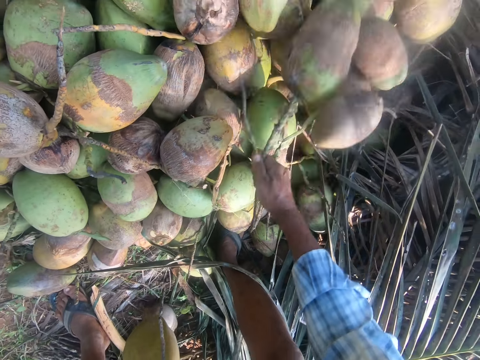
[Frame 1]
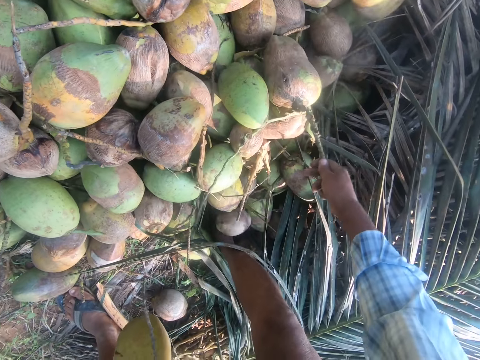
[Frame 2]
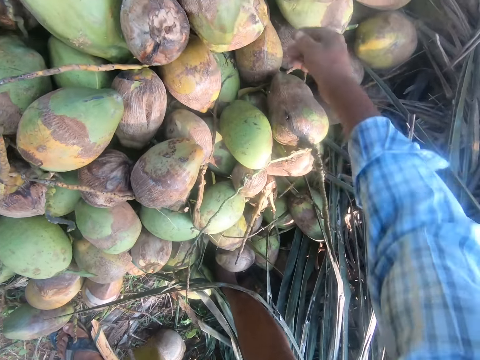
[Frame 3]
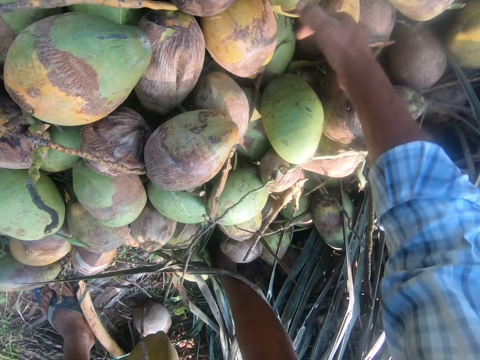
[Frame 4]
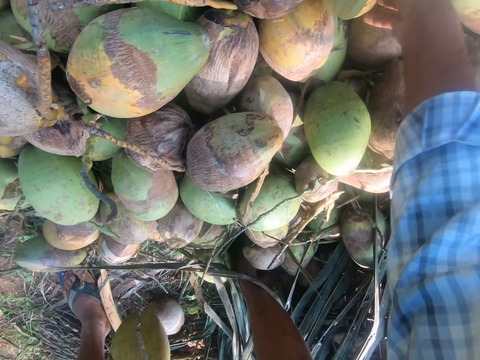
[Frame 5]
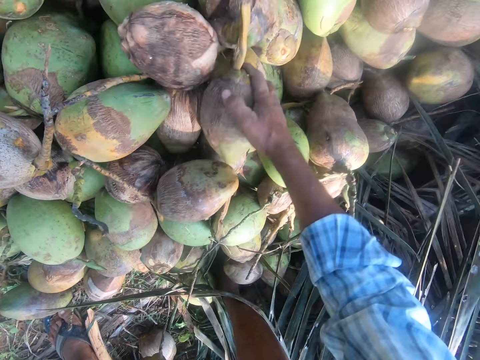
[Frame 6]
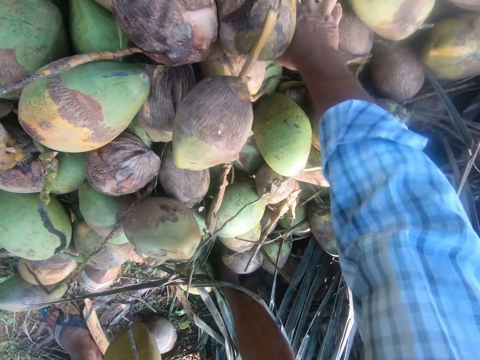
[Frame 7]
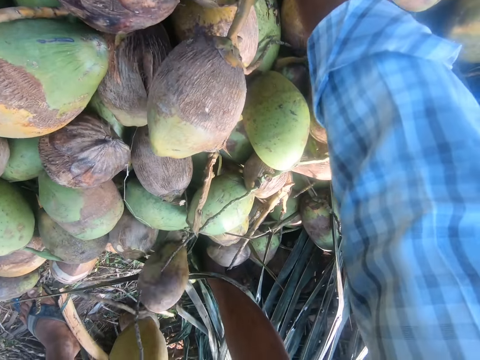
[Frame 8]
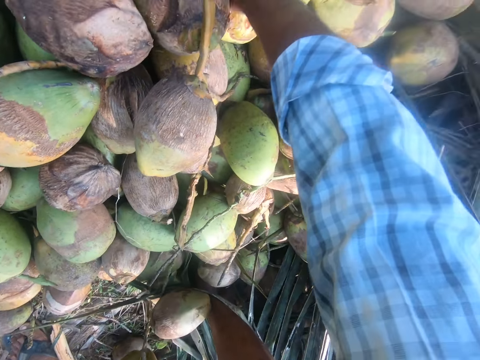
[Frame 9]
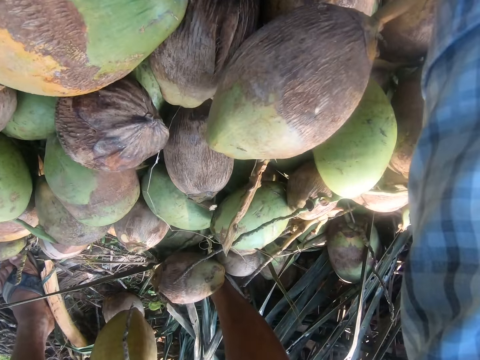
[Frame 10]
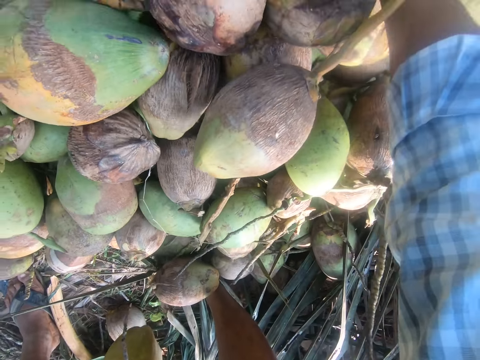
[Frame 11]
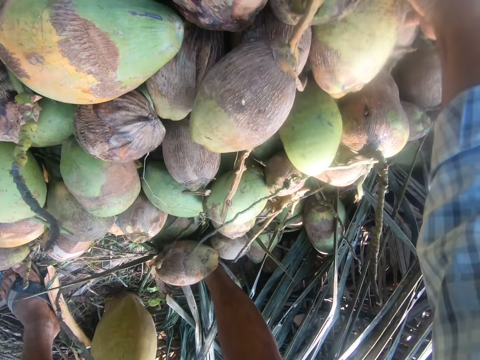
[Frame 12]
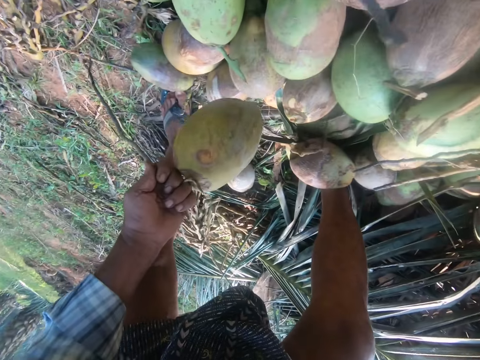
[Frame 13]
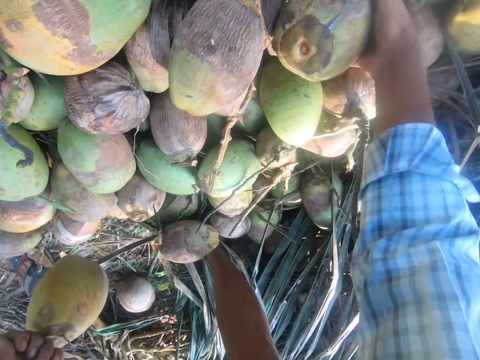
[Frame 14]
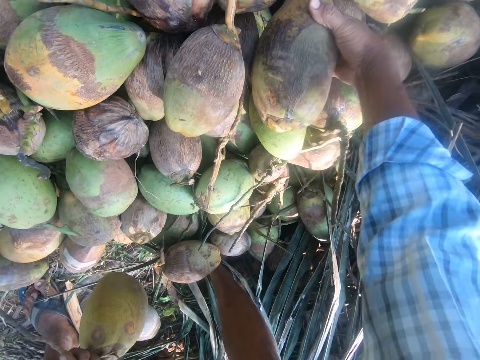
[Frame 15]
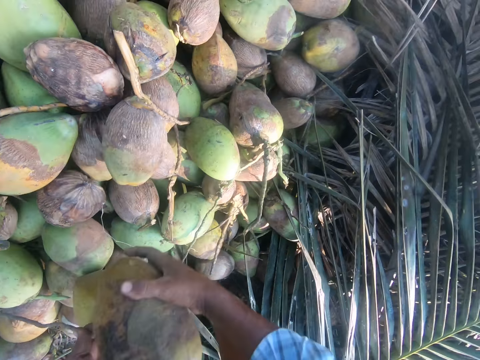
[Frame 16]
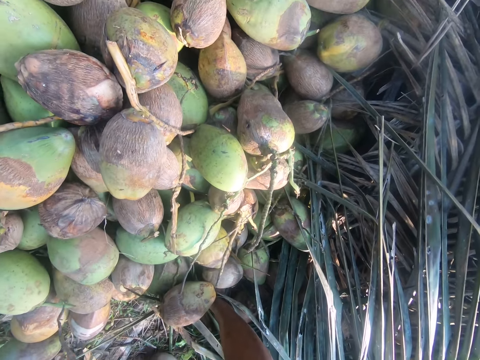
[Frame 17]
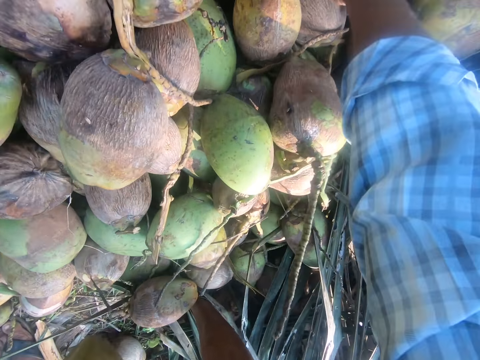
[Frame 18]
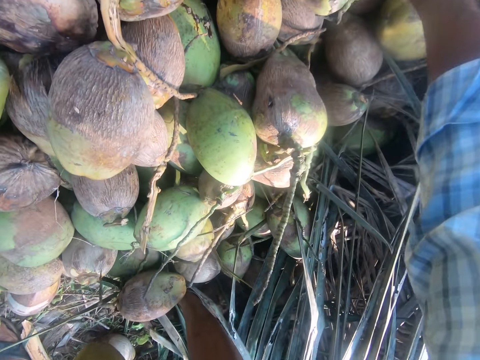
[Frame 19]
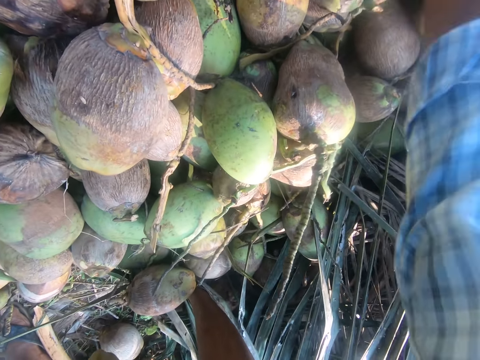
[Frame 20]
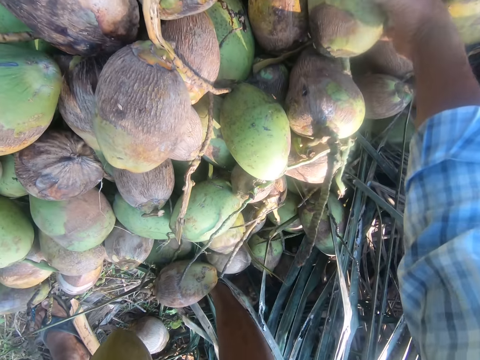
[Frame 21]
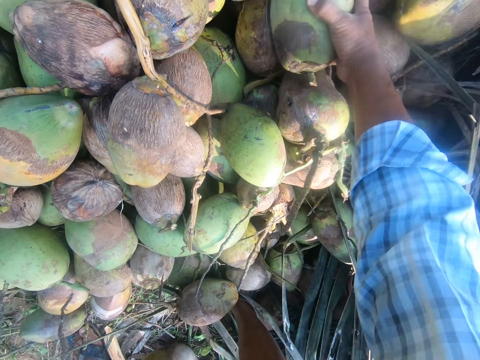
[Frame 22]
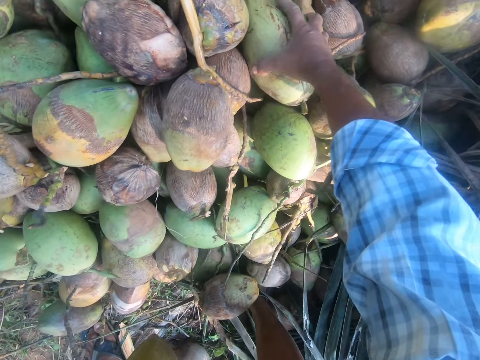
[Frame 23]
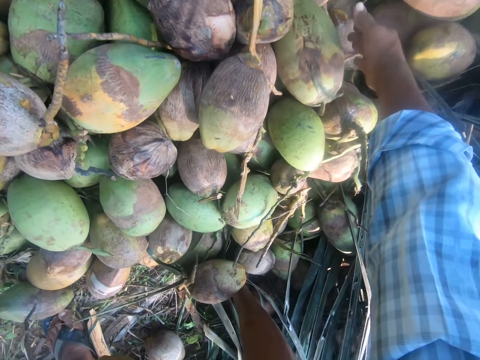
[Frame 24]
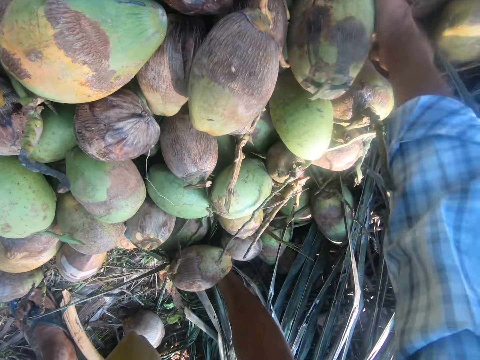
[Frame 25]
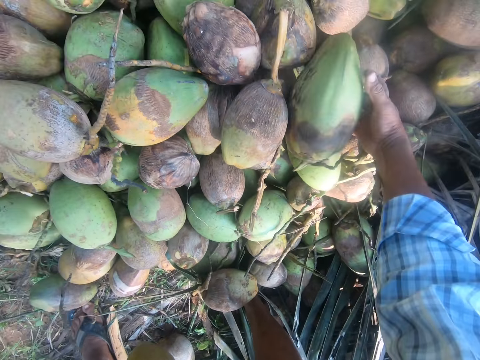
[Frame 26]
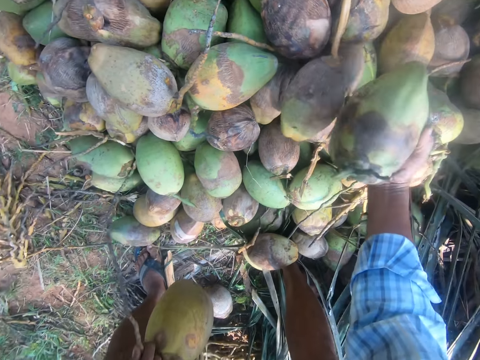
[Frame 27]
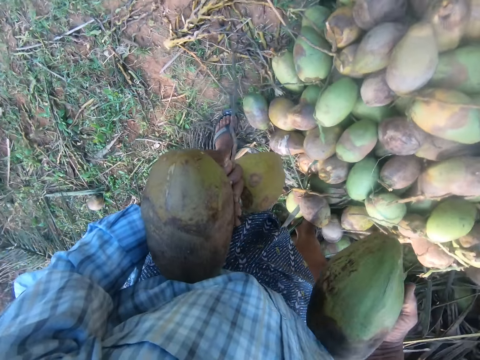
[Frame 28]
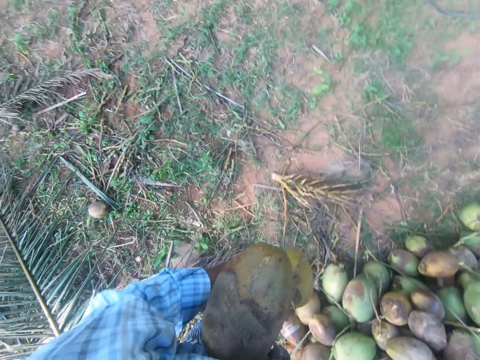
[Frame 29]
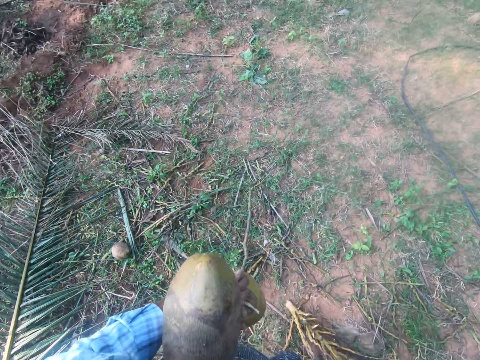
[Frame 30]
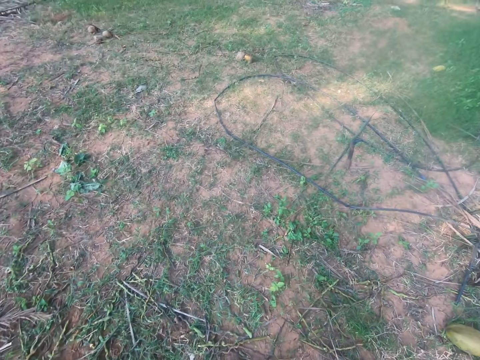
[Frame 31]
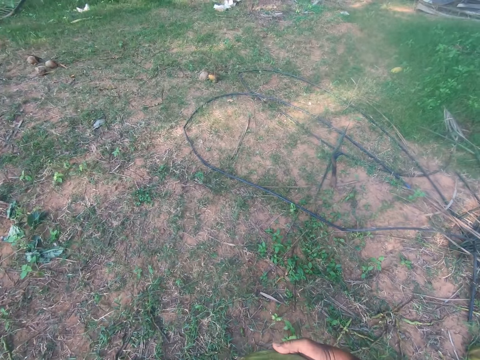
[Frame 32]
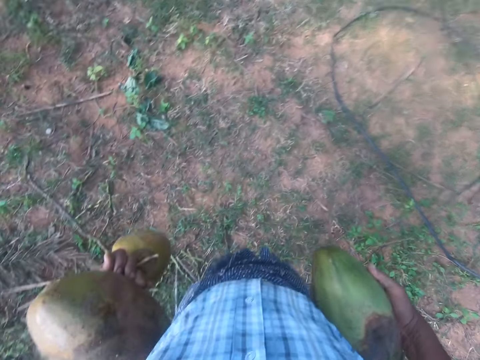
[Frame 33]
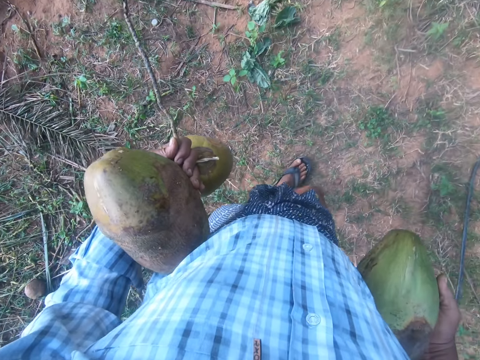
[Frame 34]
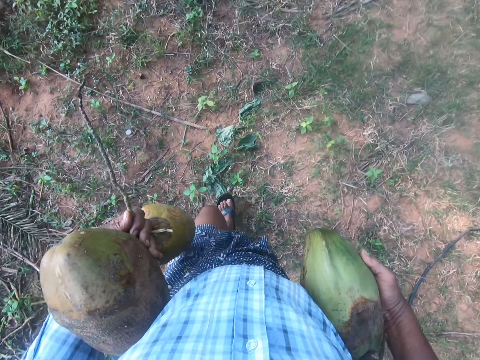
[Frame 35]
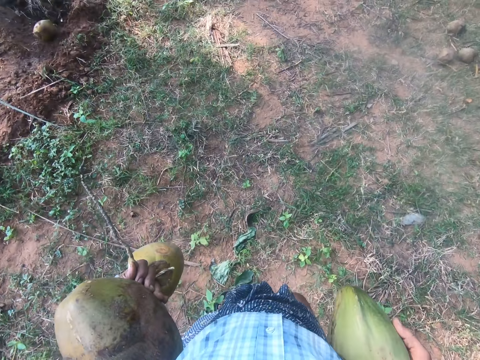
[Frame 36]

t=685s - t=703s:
The camera wearer pulls the coconuts with his hand. He pulls his hand off the coconut stem. He searches through the coconuts. He picks a coconut with his hand. He searches through the coconuts. He holds a coconut with his hand. He pulls his hand off the coconut. He picks a coconut with his hand. He stands up. He walks away from the heap of coconuts.

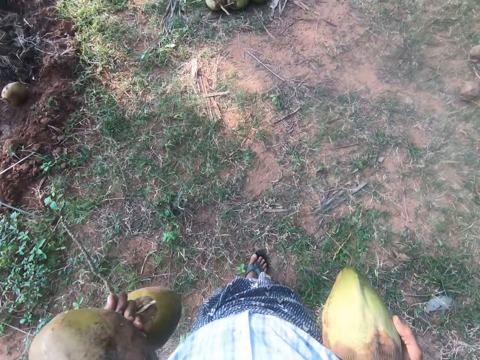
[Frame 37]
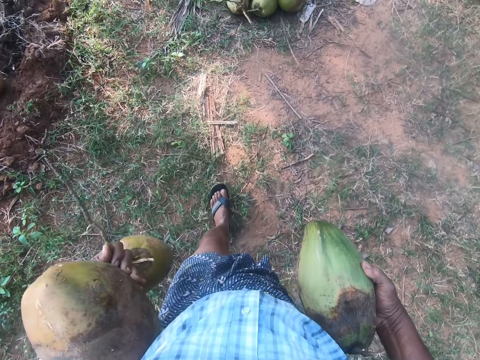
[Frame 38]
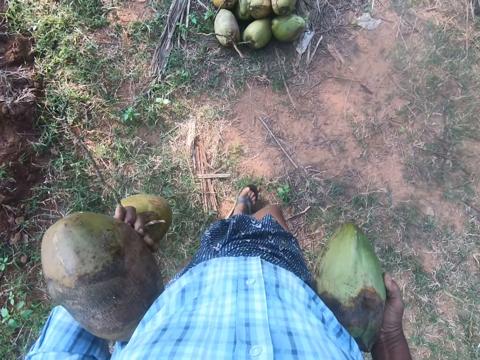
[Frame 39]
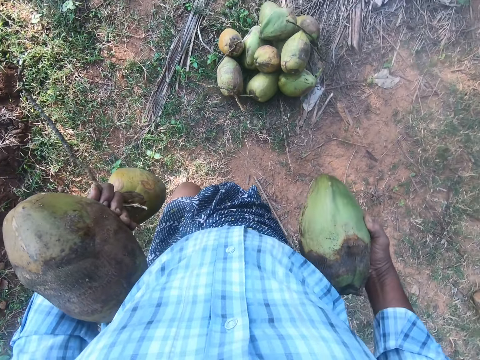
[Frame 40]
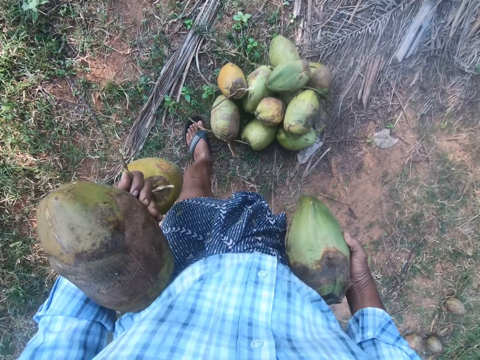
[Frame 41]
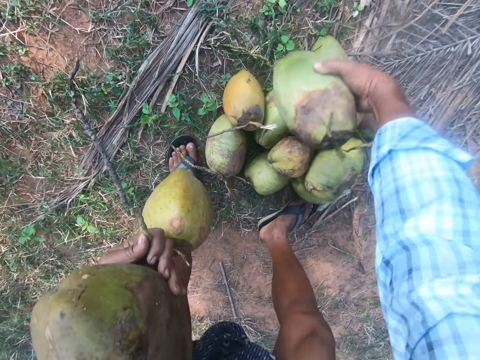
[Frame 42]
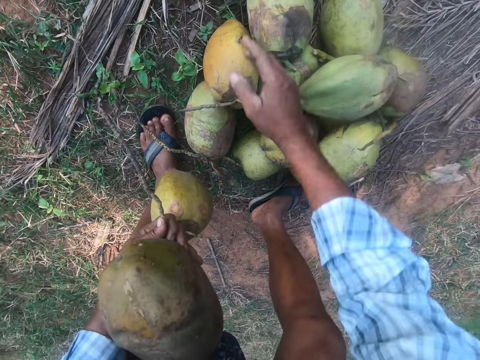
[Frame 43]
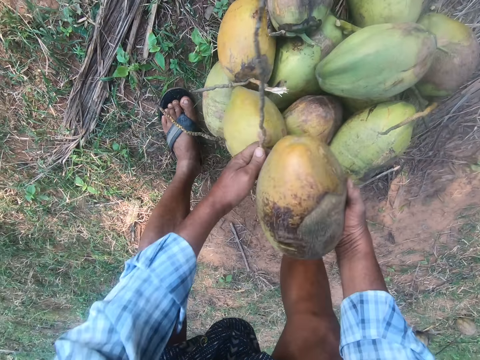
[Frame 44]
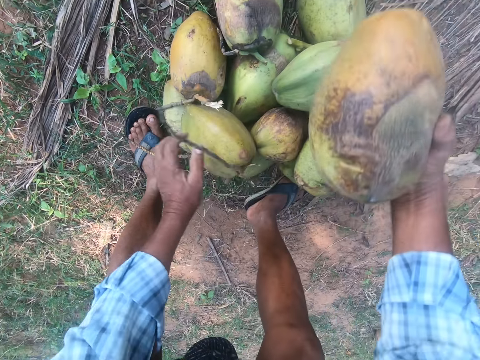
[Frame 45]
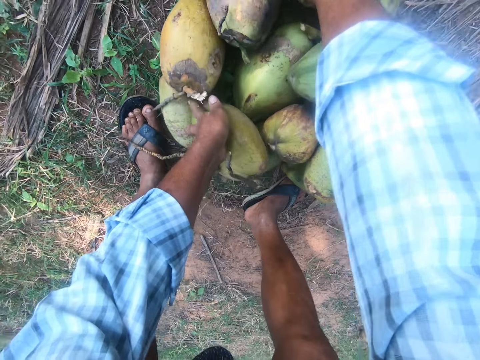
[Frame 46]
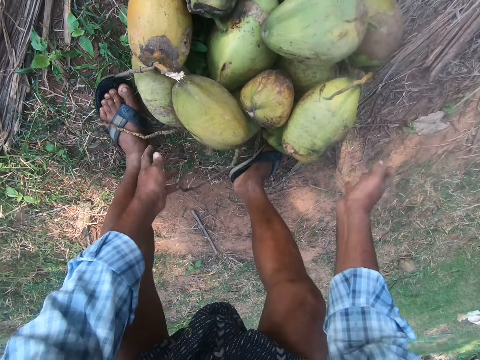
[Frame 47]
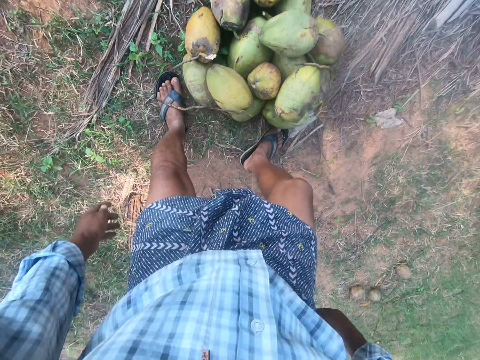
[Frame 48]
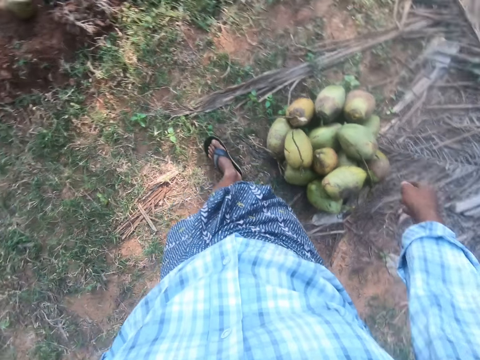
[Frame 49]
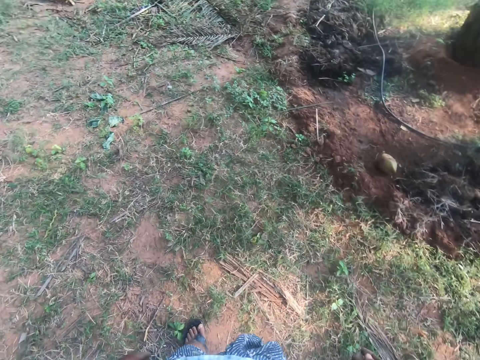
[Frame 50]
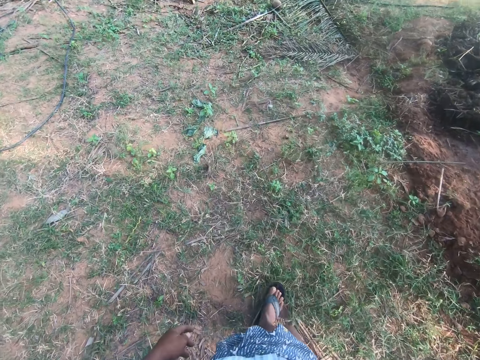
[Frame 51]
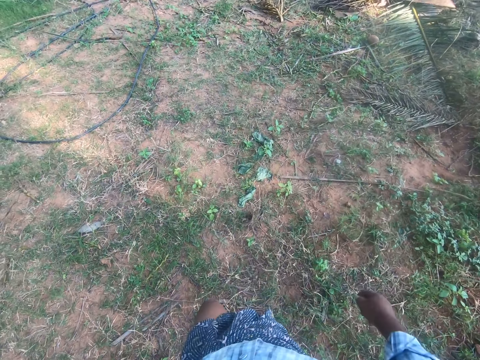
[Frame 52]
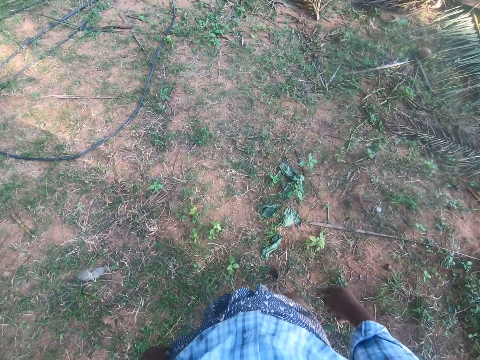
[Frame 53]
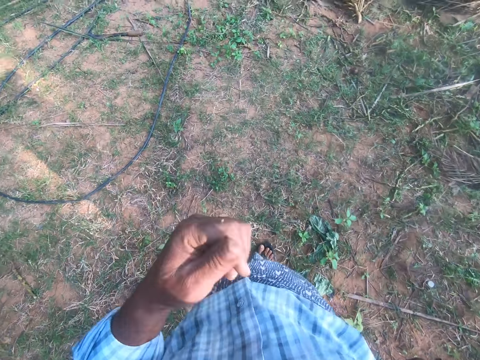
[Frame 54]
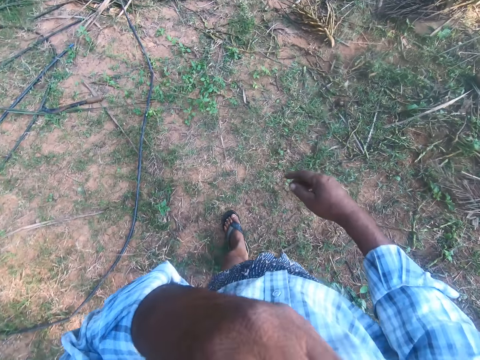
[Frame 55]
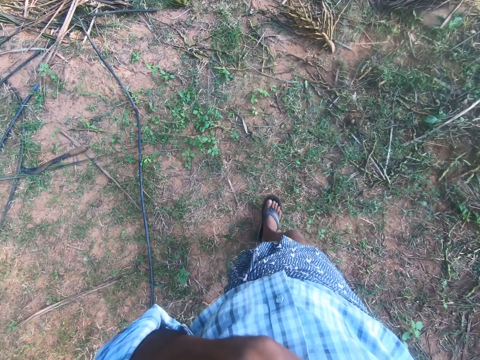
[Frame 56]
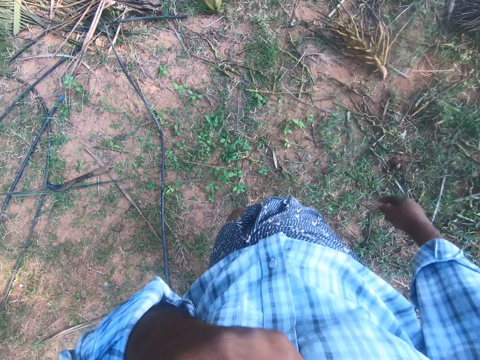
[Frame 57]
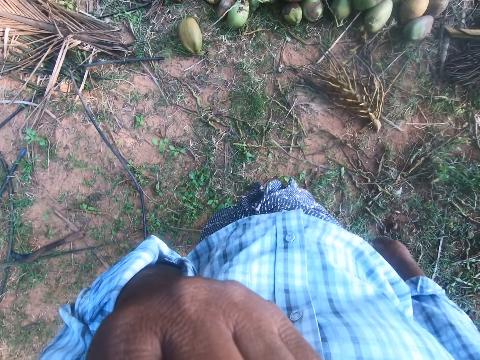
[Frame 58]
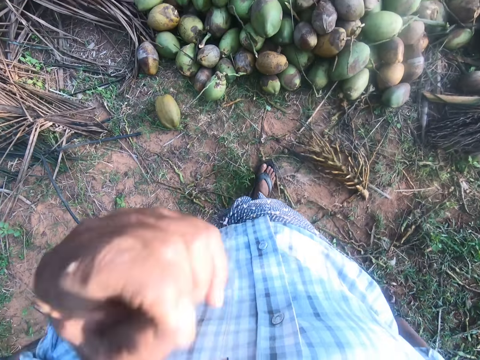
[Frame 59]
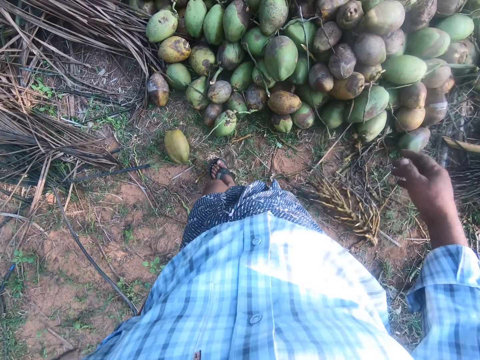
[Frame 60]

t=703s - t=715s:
The camera wearer bends. He drops the coconuts on the floor. He switches the coconut to the other hand. He puts the coconut on the coconuts. He holds the coconut. He puts the coconut on the coconuts. He pulls his hand off the coconuts and stands up. He walks back to the heap of coconuts. He walks away from the coconuts. He lifts his hand. He holds something with his hand. He walks around the field. He pulls his hand off something.
